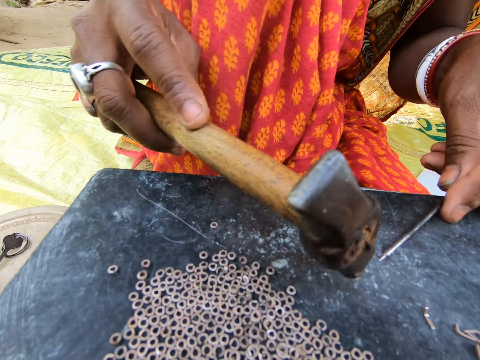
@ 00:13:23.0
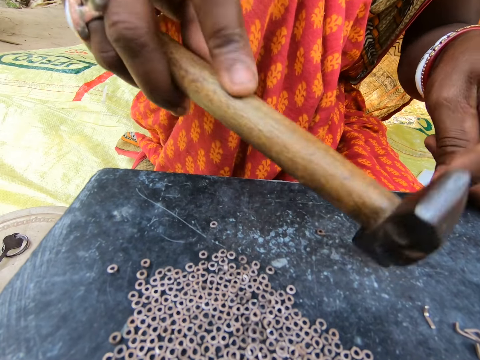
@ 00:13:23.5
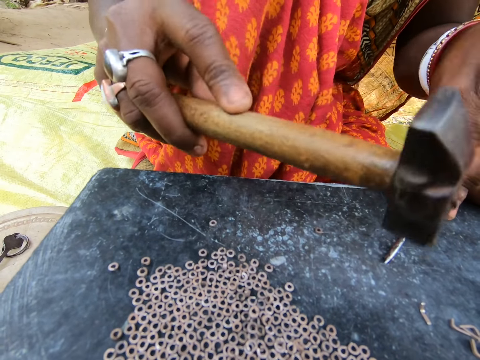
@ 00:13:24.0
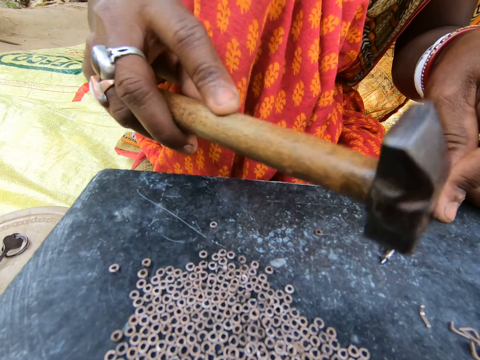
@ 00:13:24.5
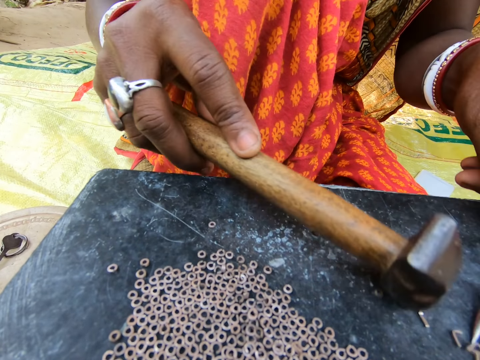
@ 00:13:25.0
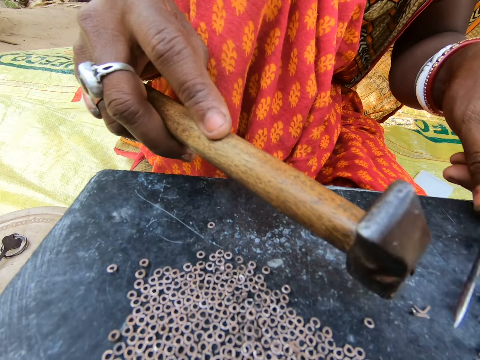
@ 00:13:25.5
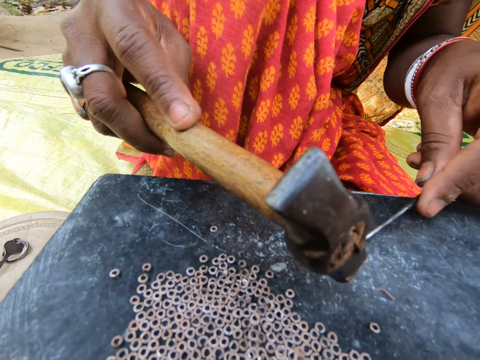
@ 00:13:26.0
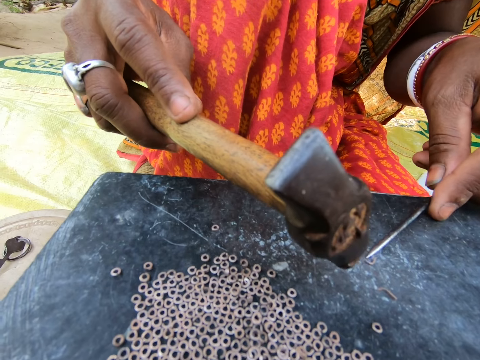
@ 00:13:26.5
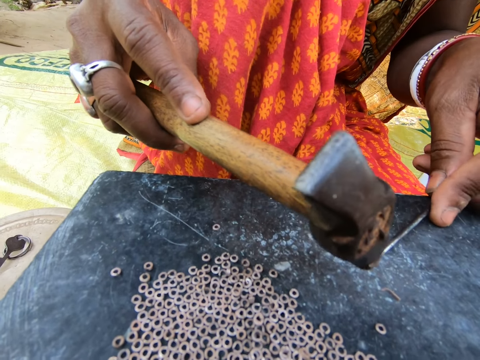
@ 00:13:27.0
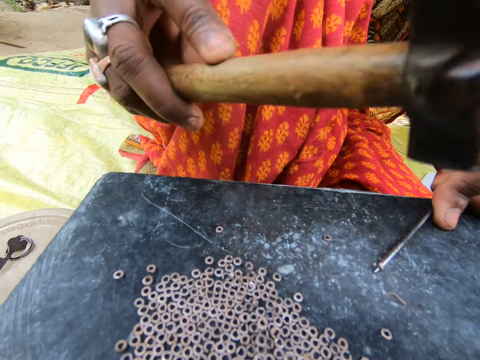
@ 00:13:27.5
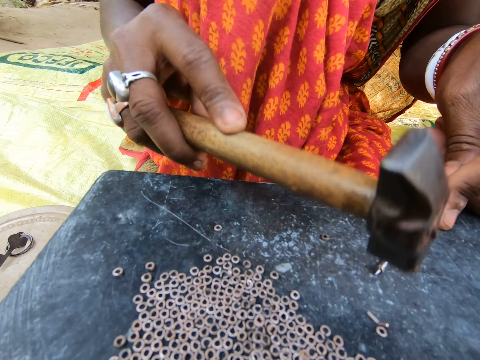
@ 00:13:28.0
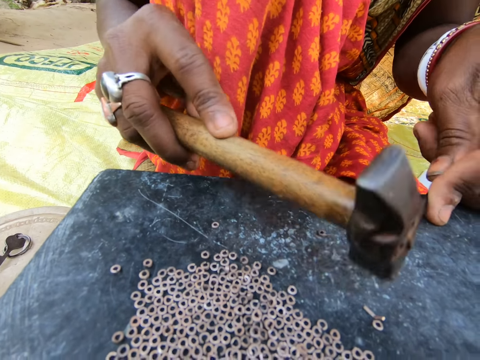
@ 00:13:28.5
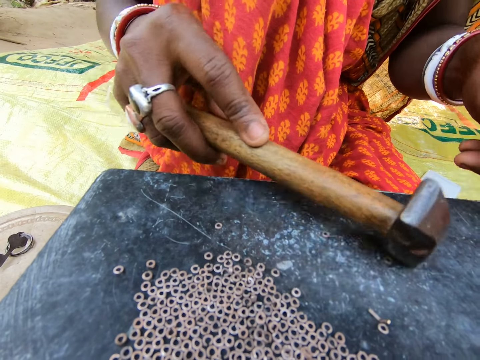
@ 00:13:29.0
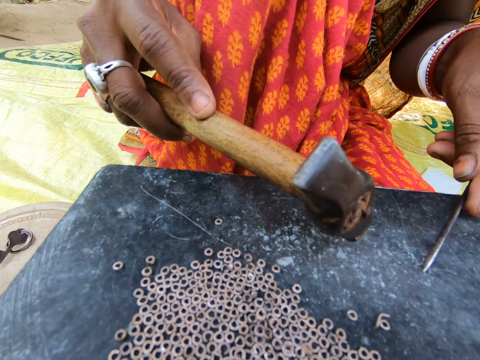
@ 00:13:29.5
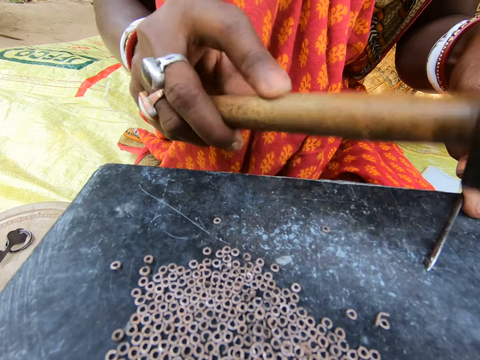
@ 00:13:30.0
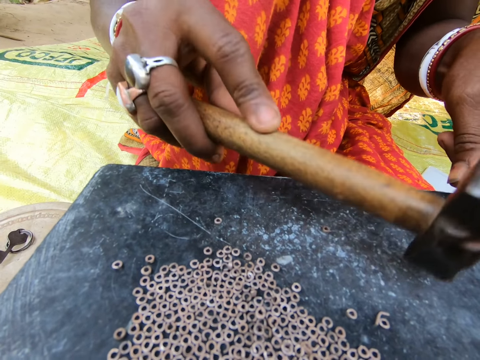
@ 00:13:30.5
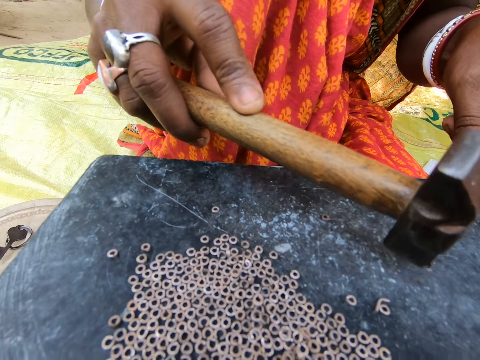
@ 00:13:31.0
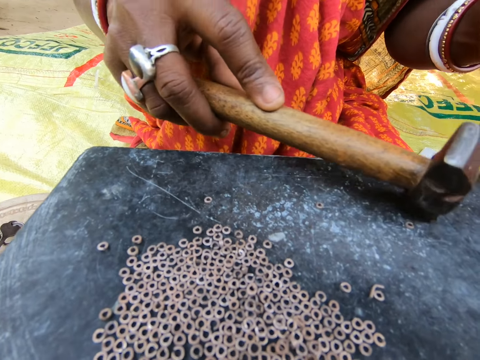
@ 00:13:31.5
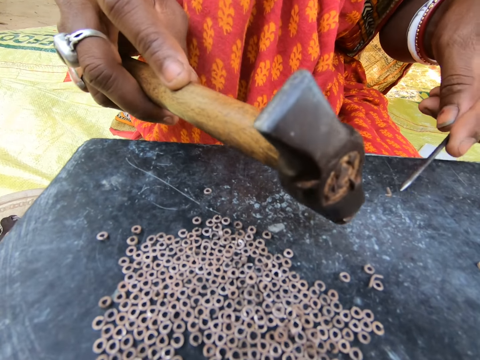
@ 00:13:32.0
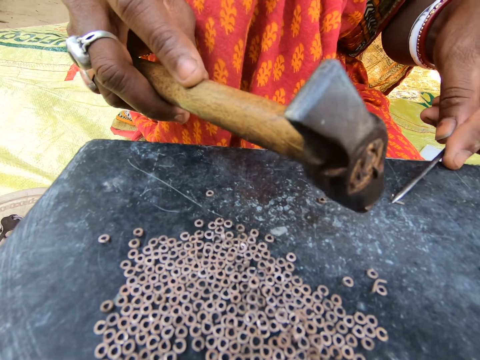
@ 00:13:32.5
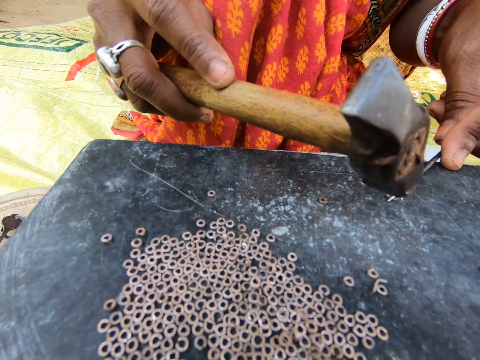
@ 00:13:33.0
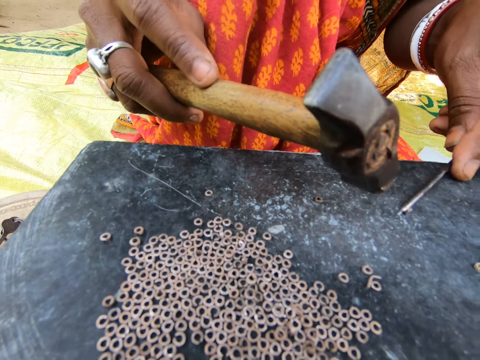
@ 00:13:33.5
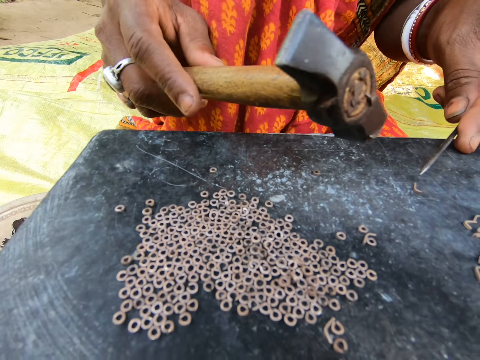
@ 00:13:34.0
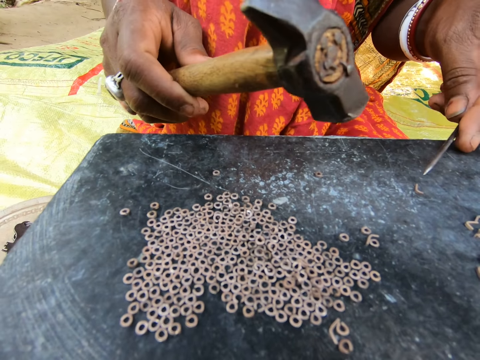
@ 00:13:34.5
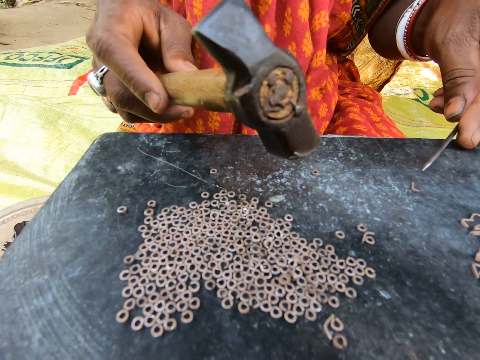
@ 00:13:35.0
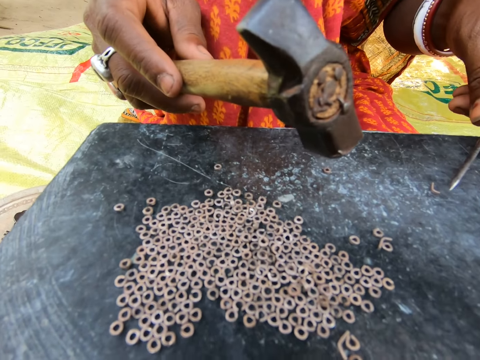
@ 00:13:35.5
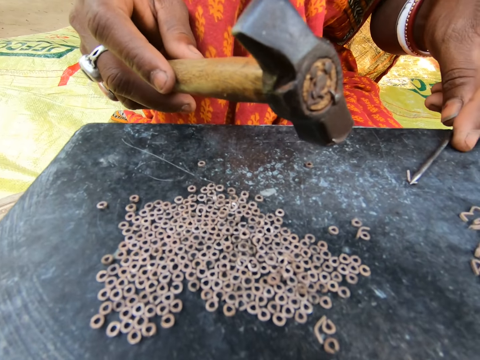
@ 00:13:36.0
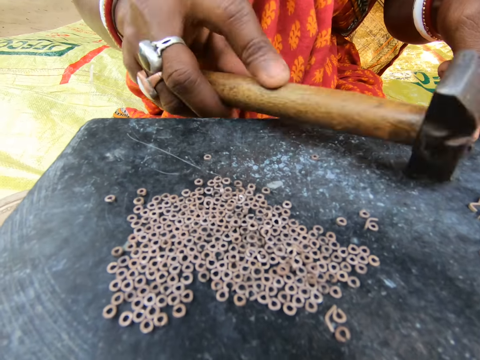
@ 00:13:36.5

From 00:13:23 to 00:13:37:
The camera wearer moves the split ring on the table with a hammer. They make split rings with the hammer and a needle. They move the split ring on the table with the hammer. They make split rings with the hammer and needle.

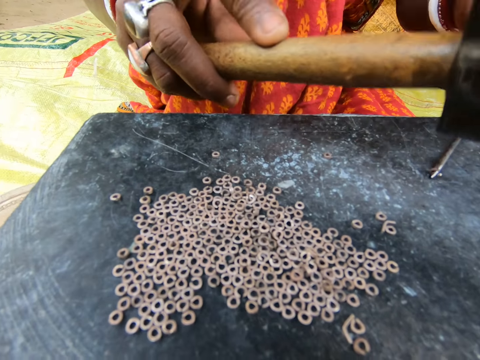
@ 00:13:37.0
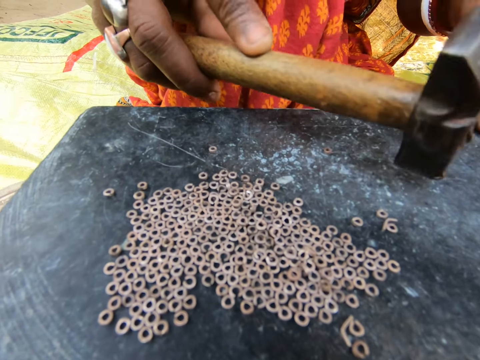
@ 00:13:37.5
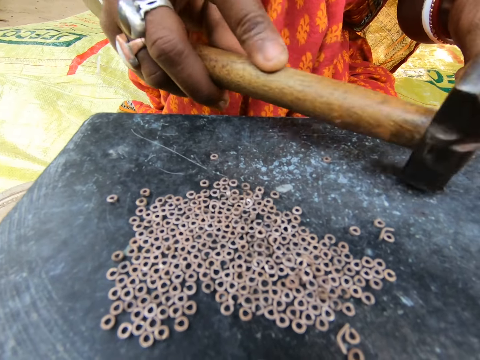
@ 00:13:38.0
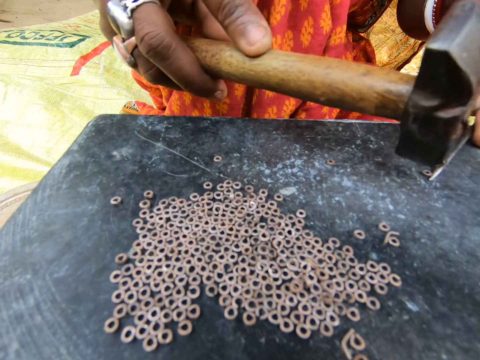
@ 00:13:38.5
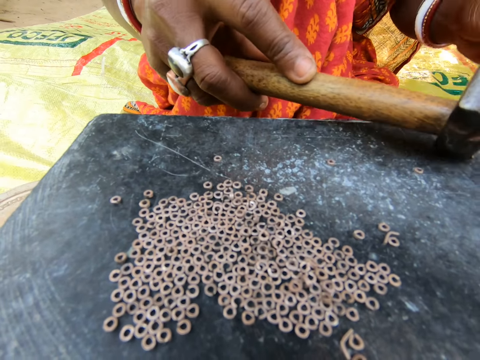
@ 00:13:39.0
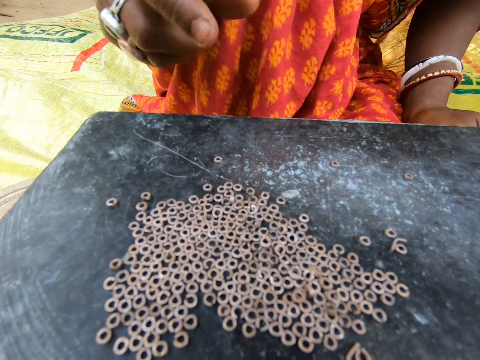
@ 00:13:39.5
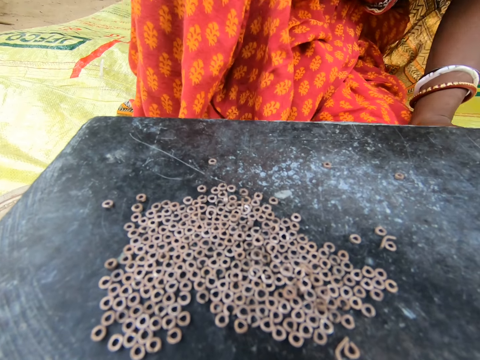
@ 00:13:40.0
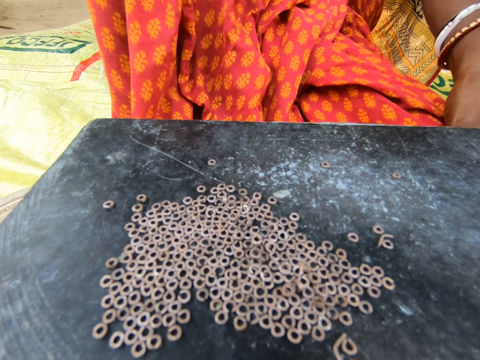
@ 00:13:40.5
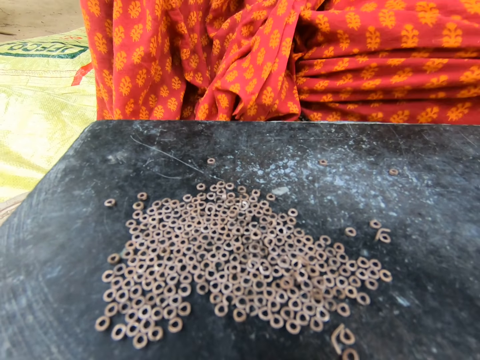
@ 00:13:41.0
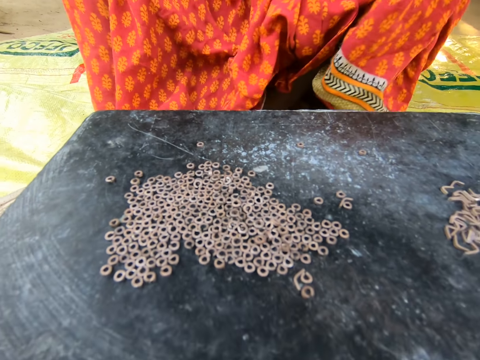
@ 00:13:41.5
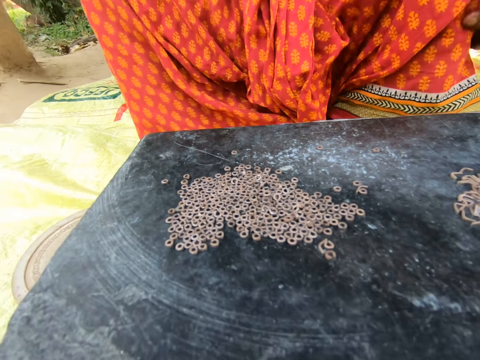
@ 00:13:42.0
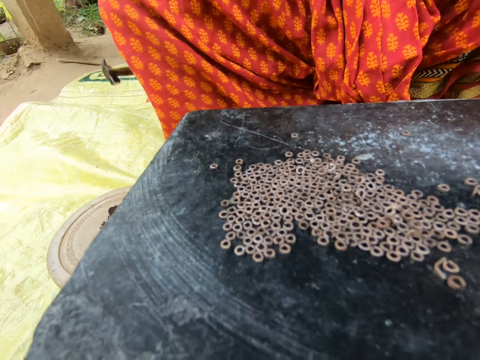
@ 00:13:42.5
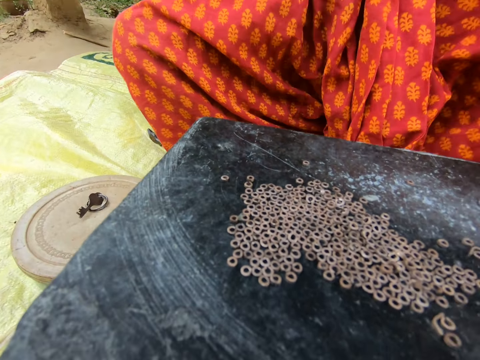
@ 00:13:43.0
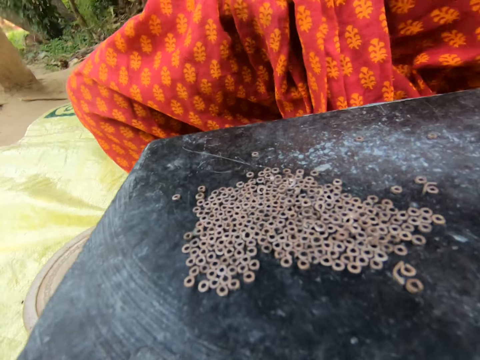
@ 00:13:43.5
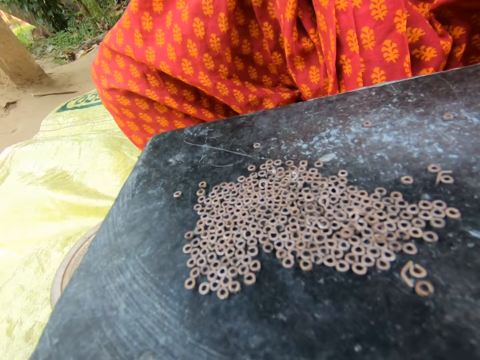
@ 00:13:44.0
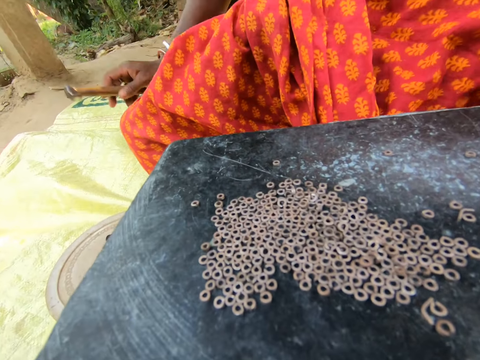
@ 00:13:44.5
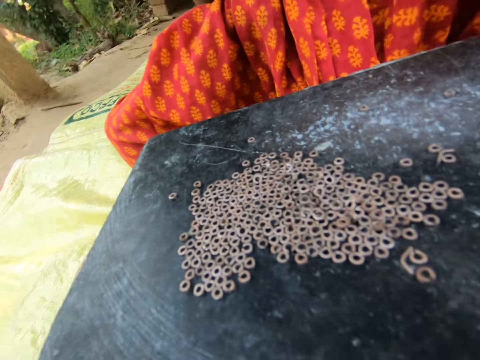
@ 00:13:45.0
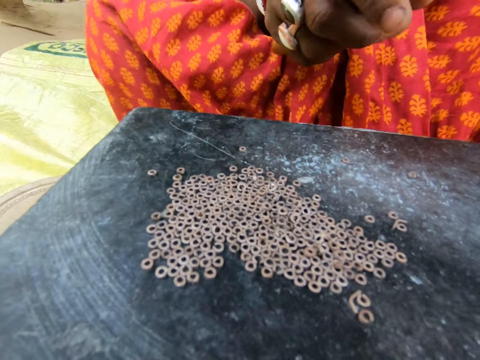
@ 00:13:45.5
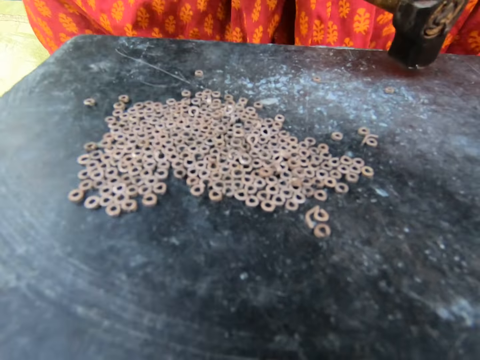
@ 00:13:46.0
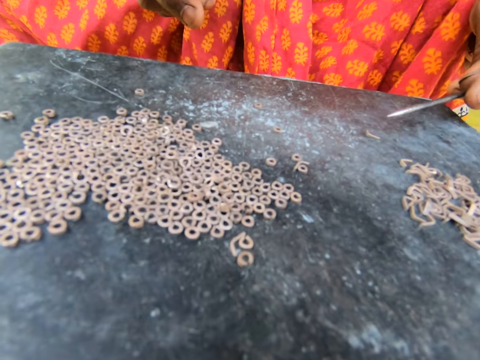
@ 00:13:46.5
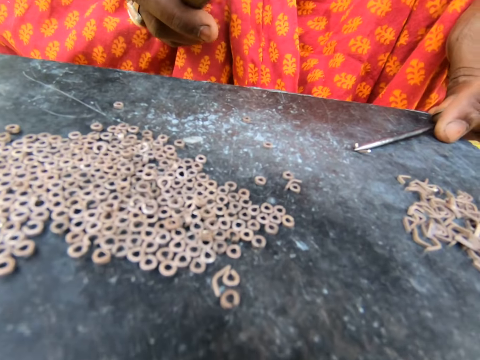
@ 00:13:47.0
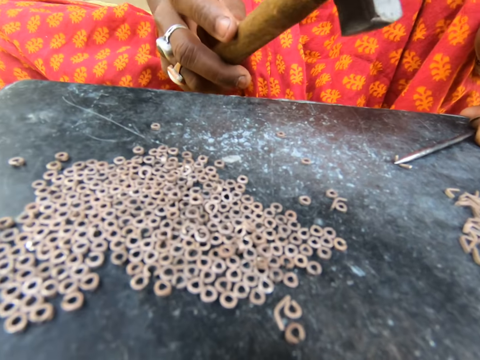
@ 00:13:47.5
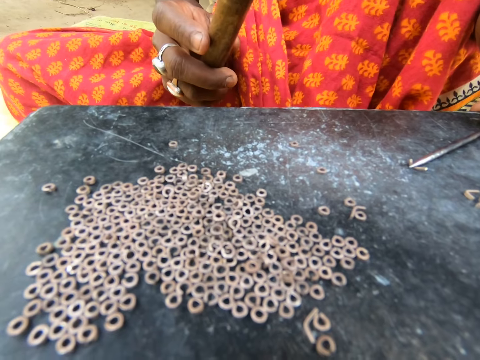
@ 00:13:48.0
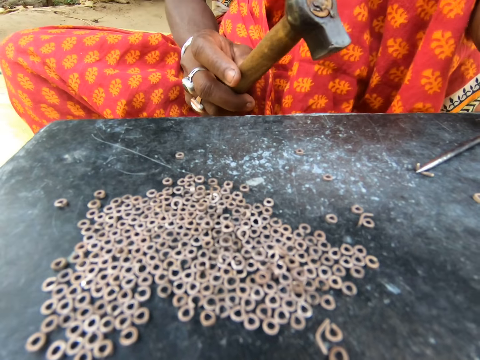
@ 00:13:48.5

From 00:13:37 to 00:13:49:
The camera wearer sits on the floor. The woman hits the hammer in her right hand on the table. The woman holds a metal on the table with the screwdriver in her left hand.
